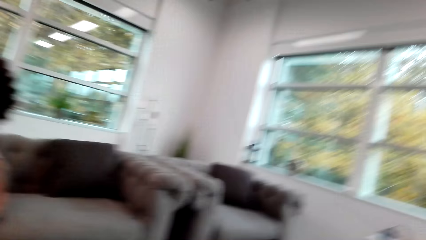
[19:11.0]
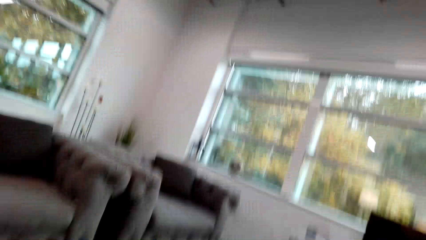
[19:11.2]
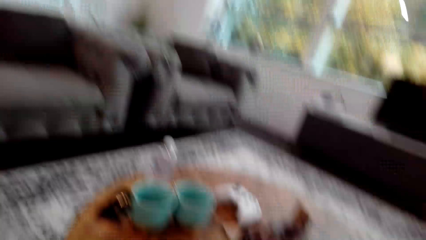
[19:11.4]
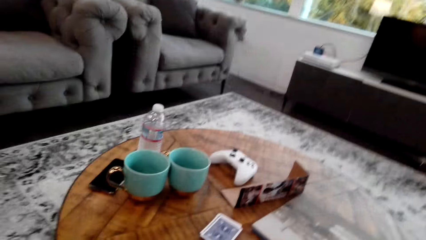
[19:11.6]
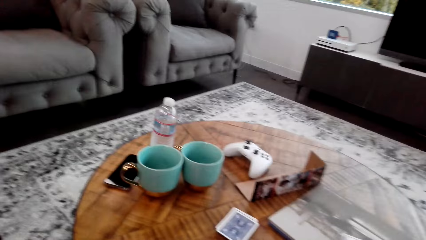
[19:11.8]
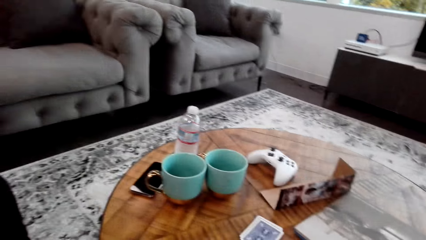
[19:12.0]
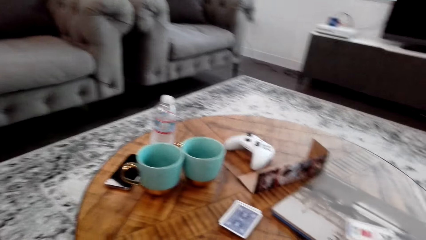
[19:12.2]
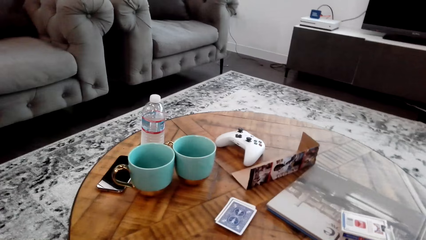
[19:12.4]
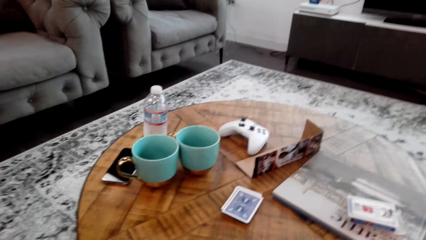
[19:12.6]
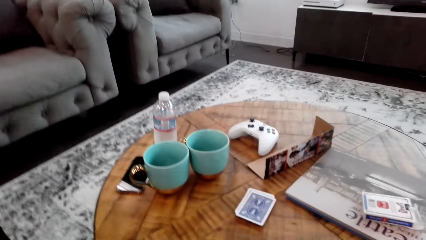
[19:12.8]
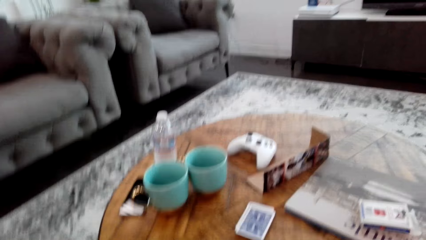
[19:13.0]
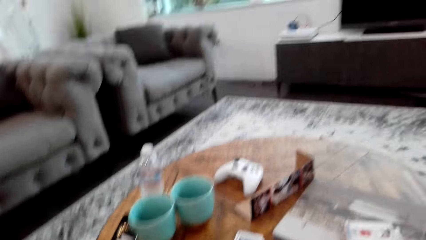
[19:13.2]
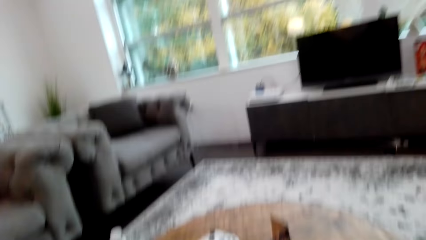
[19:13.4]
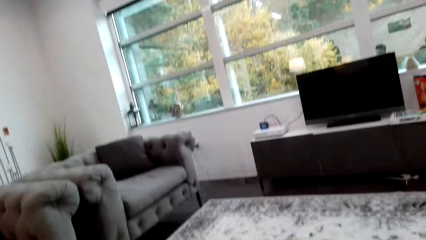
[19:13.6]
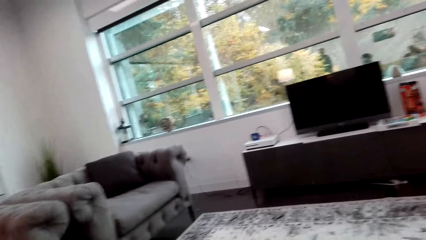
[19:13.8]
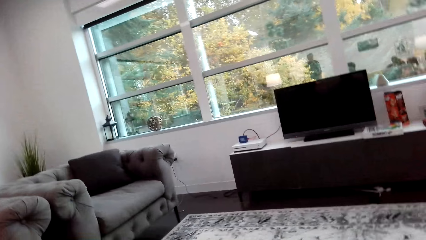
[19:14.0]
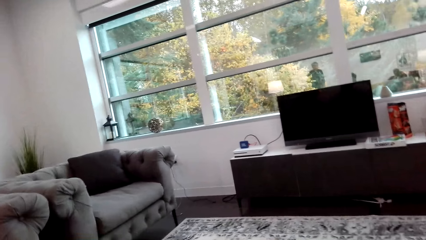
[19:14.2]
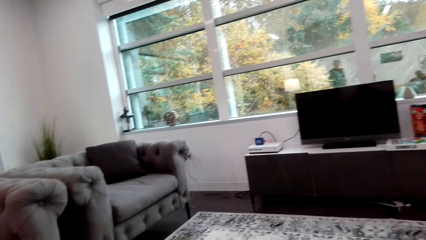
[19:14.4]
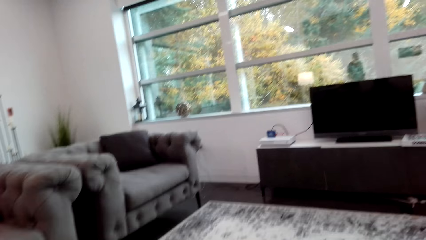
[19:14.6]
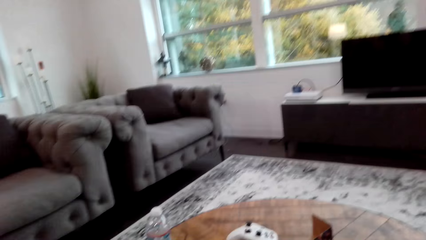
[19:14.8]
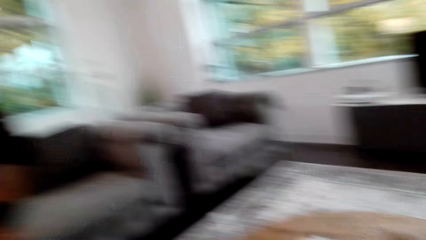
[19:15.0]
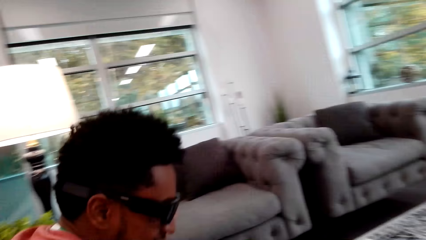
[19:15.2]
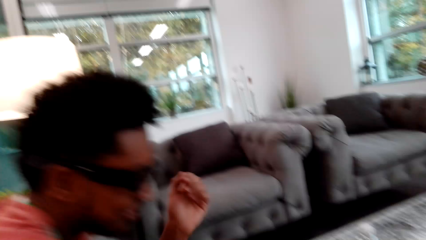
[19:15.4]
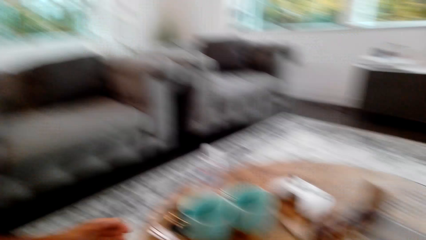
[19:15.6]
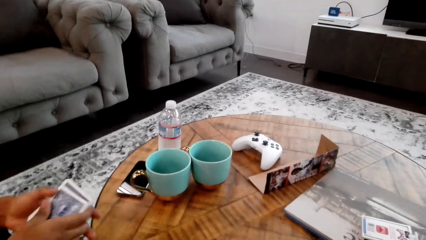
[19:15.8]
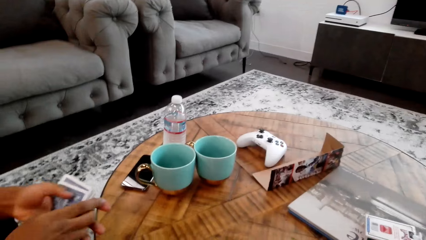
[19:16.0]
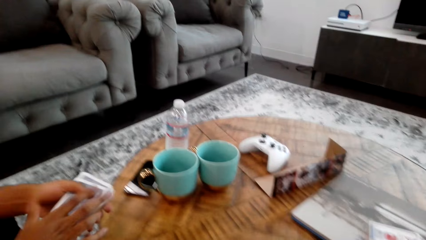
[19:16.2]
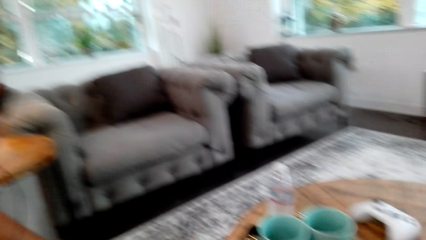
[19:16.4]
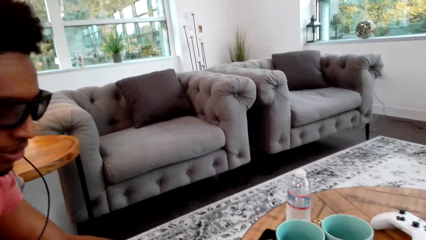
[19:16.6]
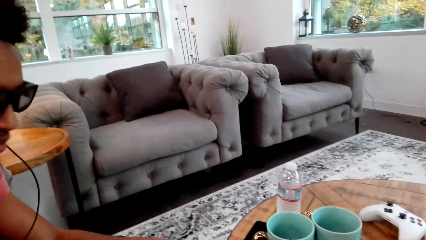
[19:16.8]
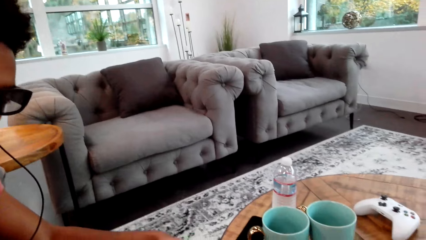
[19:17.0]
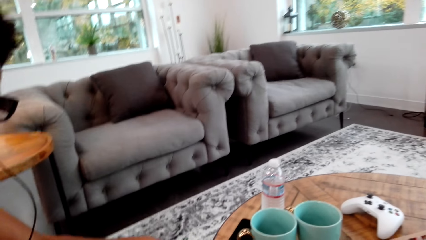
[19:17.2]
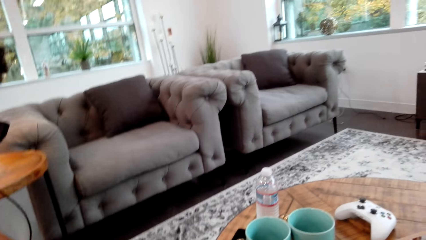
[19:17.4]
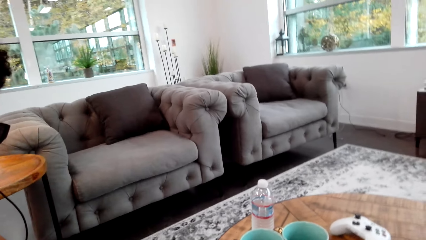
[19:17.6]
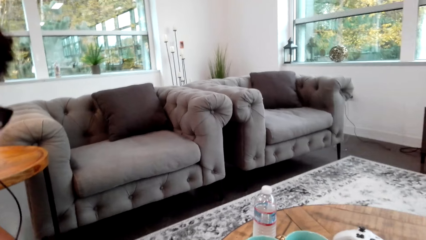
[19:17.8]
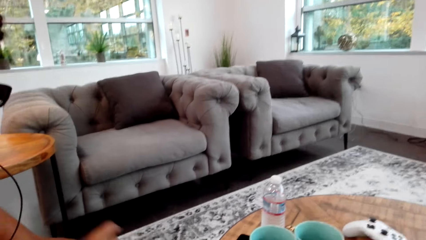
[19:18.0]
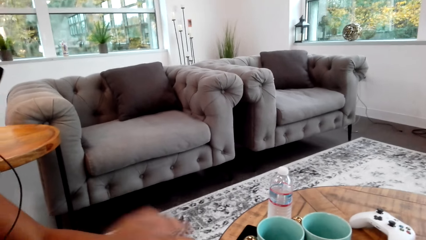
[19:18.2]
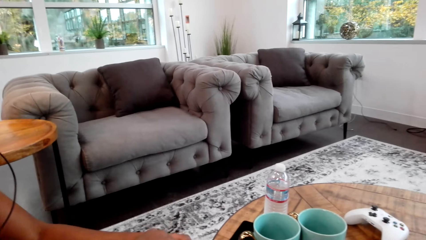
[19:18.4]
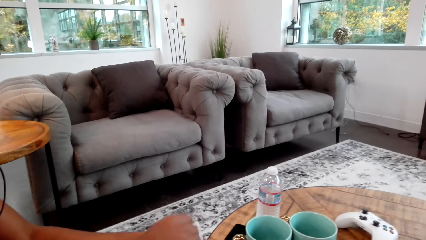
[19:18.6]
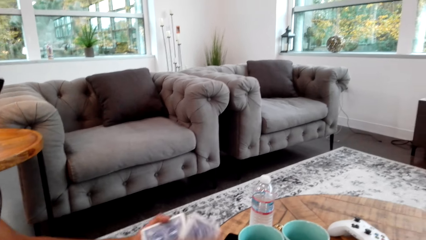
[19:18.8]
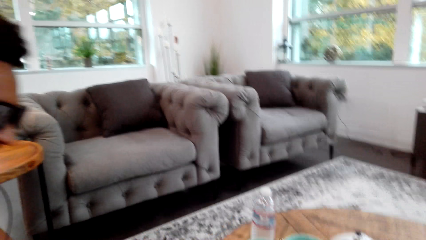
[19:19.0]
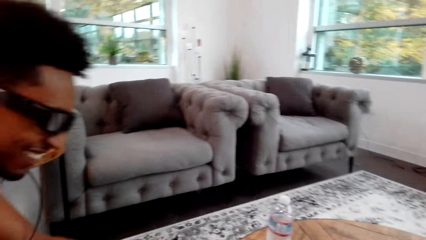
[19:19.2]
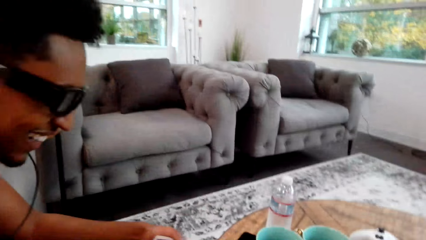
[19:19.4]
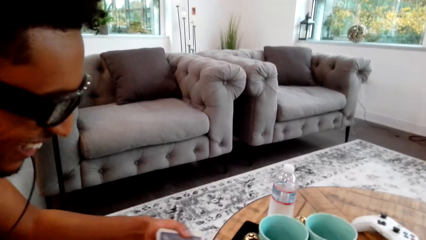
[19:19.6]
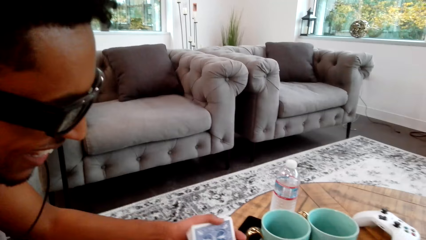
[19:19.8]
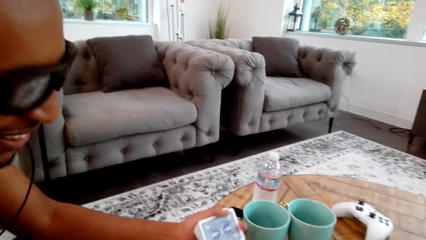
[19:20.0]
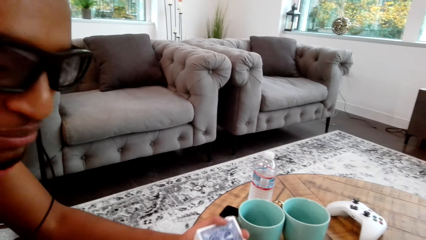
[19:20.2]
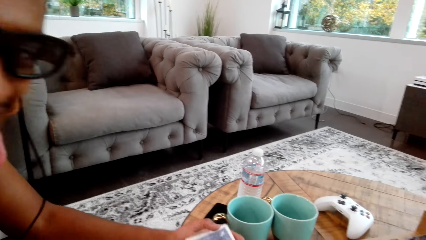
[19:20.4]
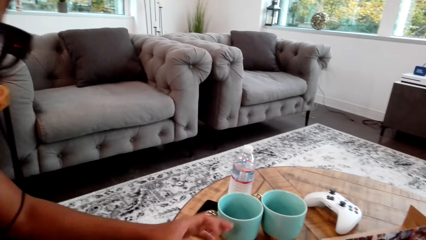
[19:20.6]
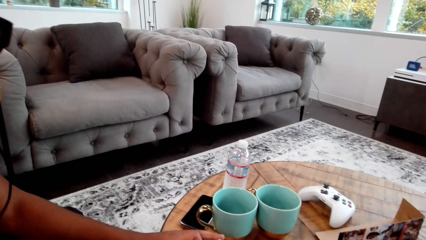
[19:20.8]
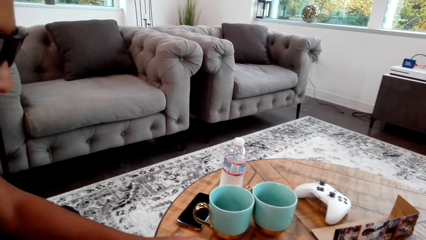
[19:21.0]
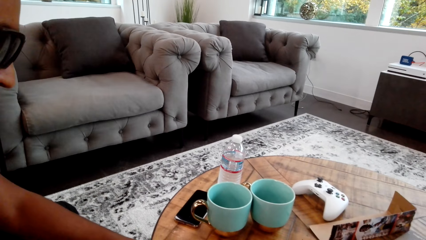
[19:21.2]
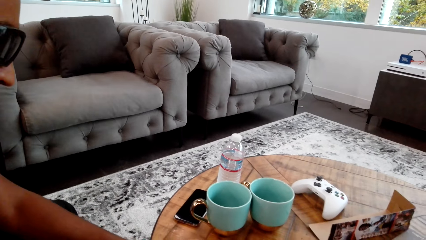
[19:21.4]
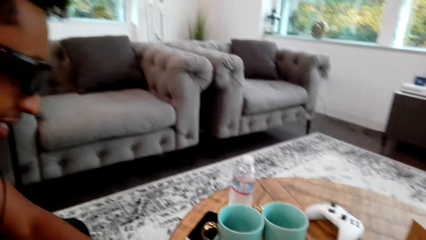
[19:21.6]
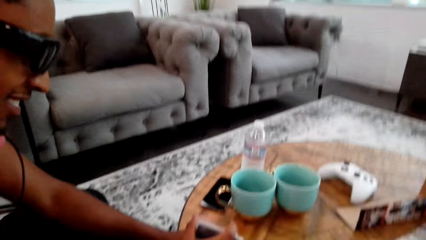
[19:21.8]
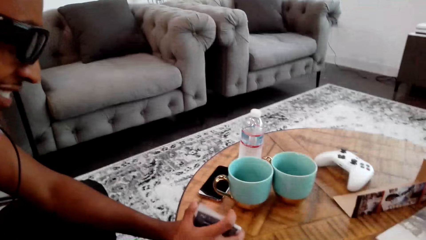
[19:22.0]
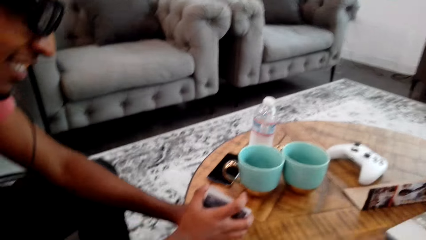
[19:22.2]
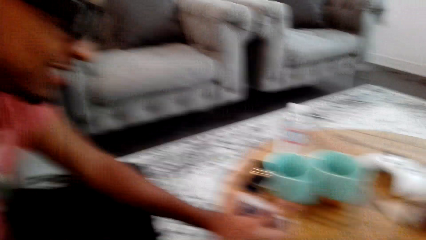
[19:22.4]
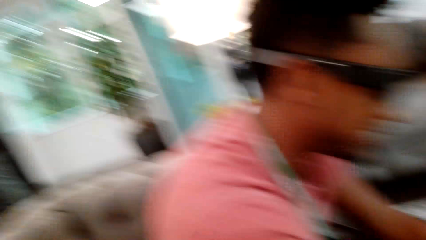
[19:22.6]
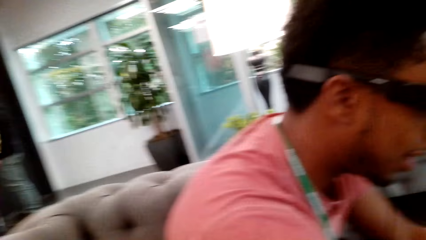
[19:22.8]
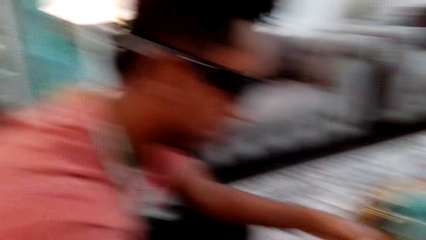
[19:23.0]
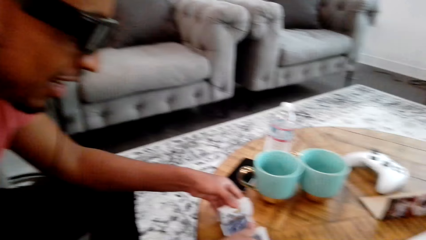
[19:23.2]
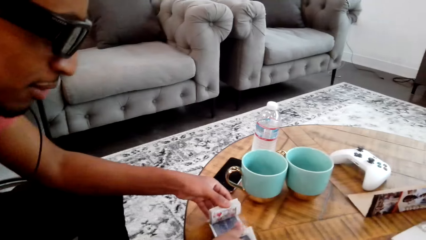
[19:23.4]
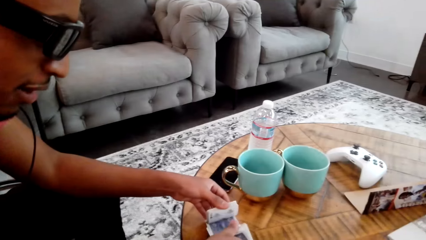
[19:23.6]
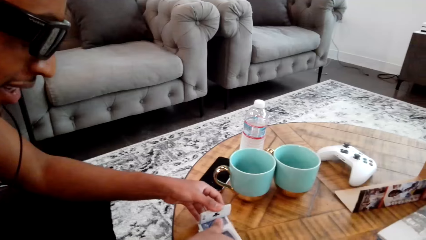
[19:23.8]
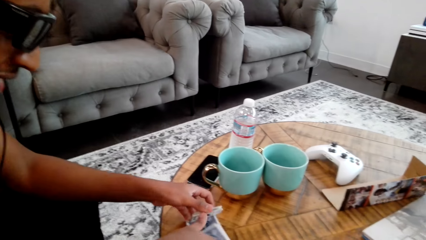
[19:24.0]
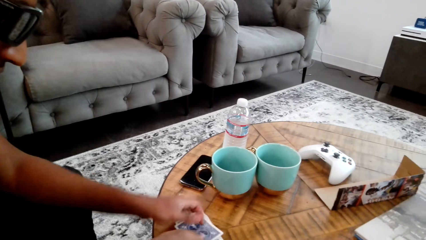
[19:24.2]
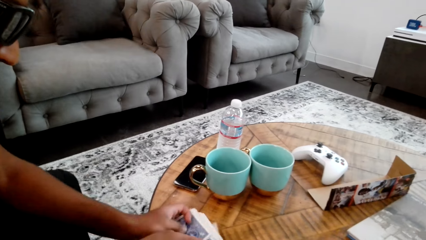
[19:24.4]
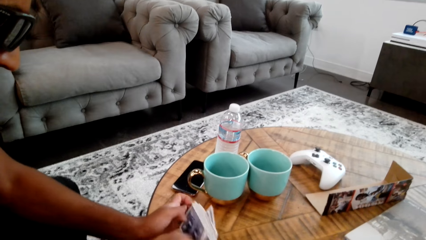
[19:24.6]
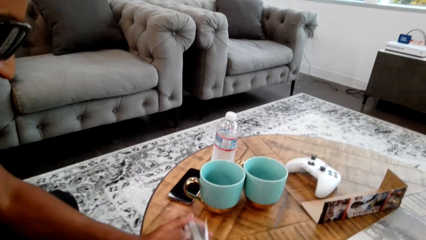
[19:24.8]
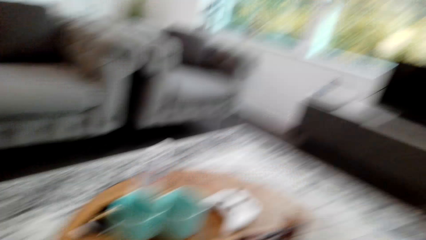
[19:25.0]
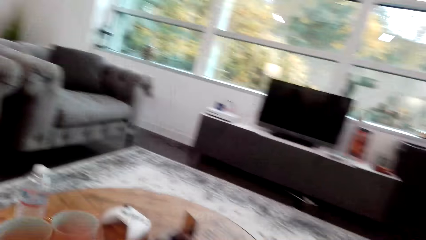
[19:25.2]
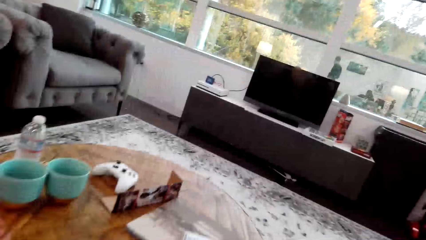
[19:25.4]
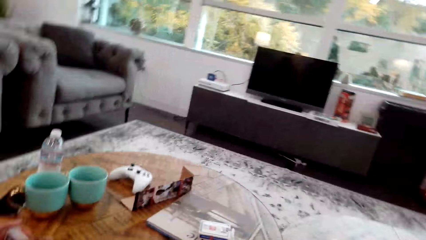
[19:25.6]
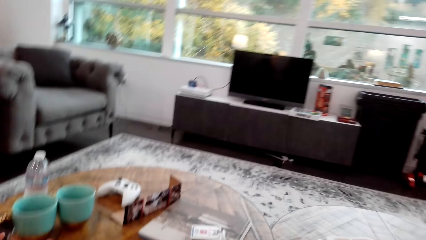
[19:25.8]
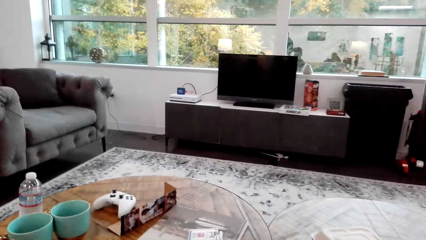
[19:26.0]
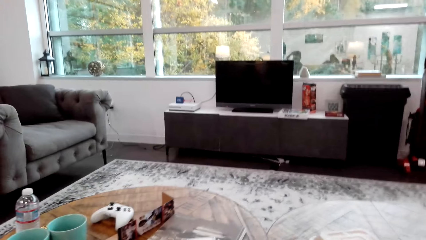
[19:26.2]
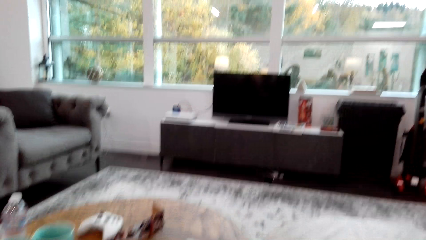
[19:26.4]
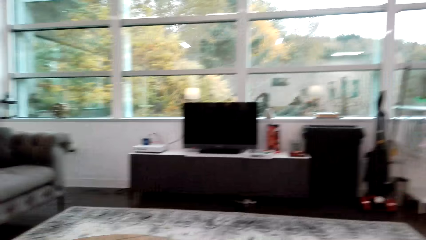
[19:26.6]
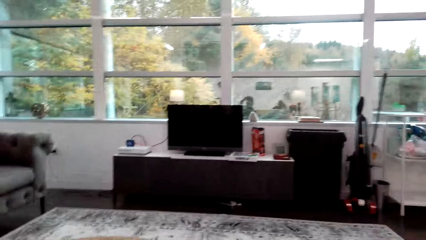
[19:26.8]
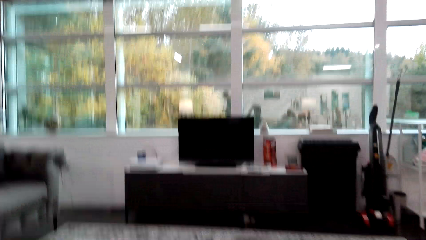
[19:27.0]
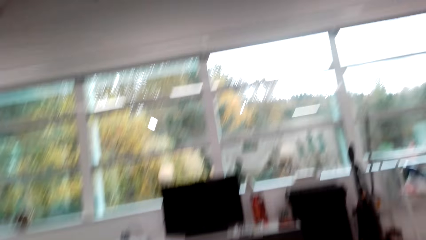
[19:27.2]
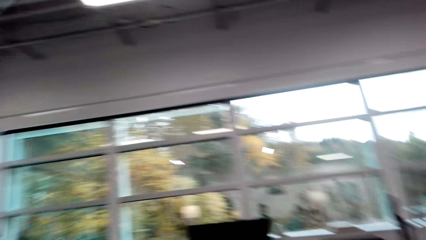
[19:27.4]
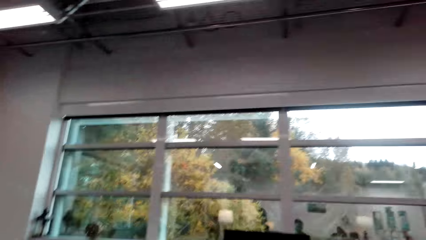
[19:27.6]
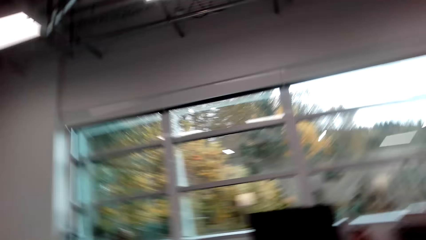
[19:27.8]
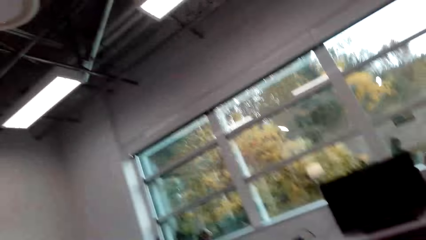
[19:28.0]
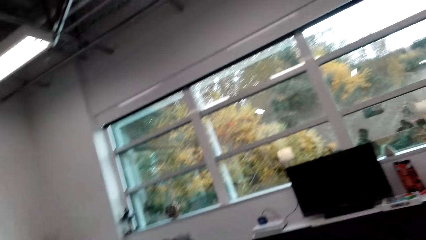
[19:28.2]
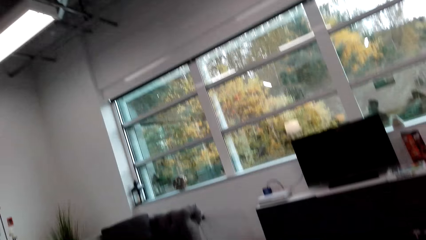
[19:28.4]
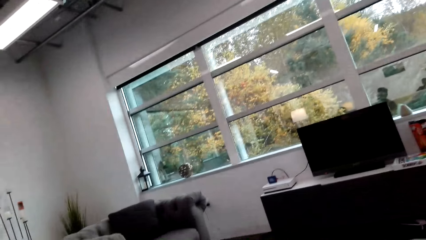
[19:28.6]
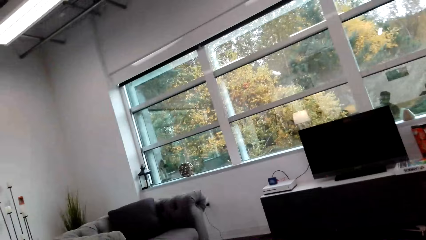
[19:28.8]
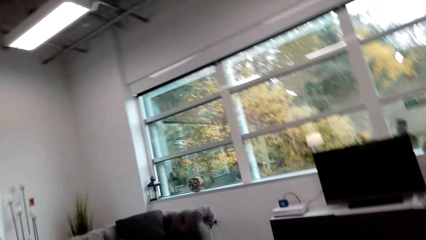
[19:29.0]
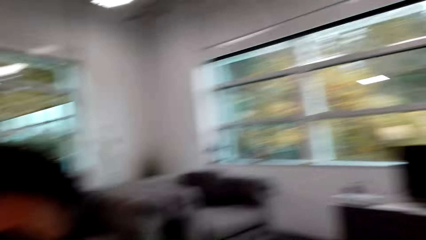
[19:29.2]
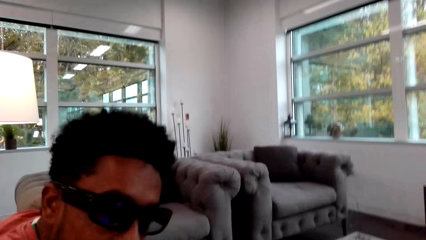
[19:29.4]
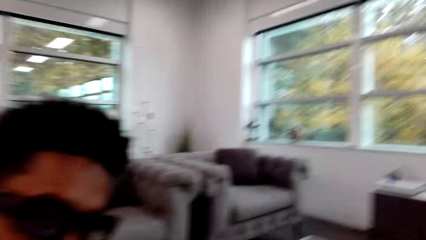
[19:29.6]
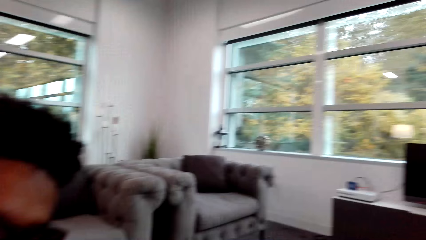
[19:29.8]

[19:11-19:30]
The camera wearer does something. A man holds cards with both hands. The man does something. The man holds the cards with both hands. The camera wearer does something.
